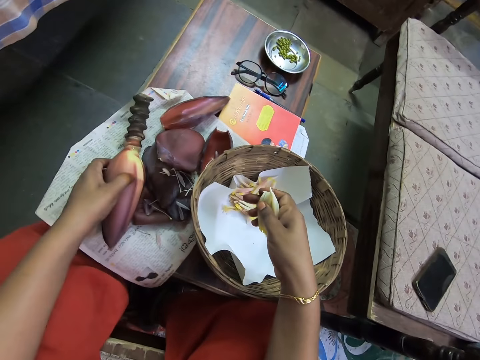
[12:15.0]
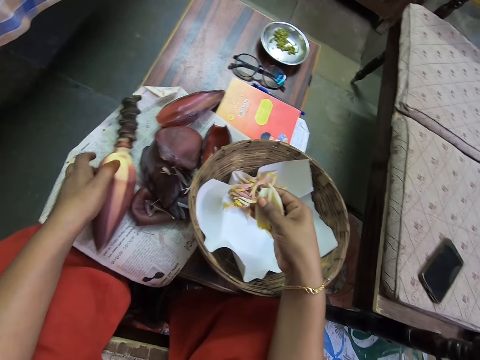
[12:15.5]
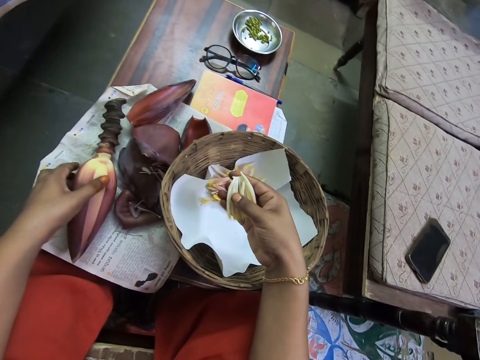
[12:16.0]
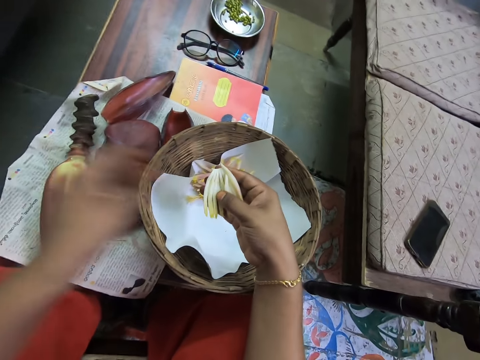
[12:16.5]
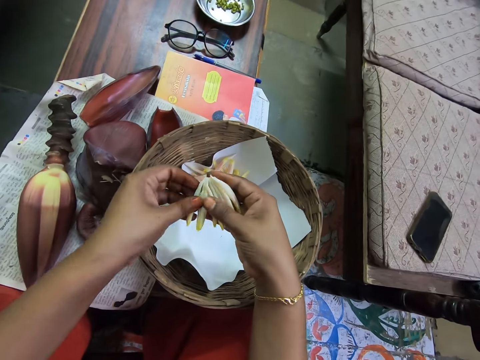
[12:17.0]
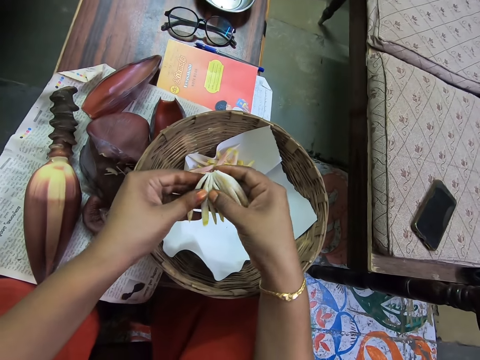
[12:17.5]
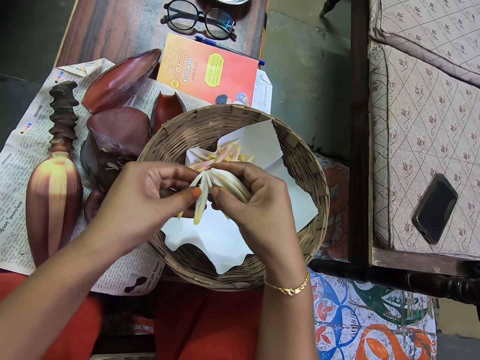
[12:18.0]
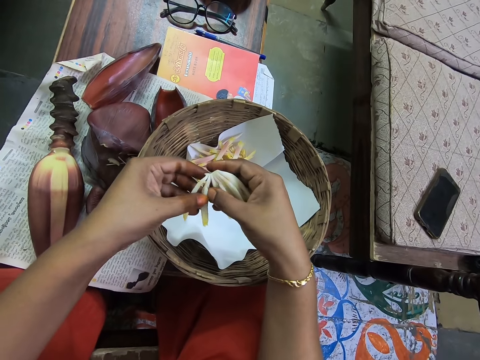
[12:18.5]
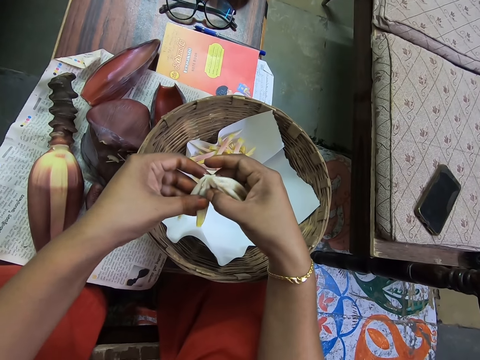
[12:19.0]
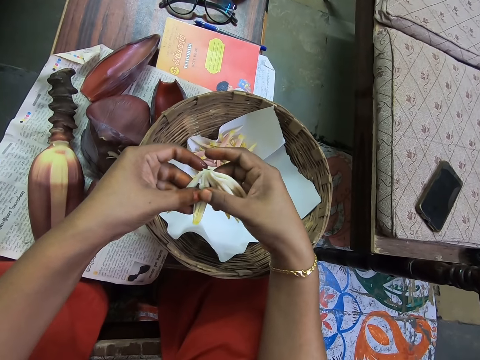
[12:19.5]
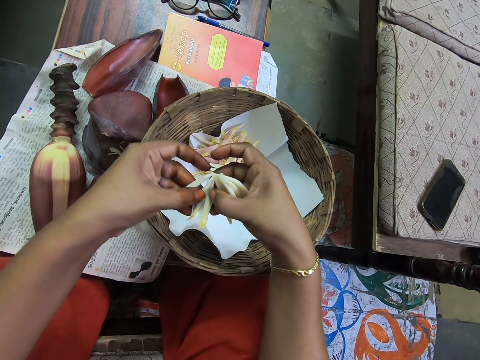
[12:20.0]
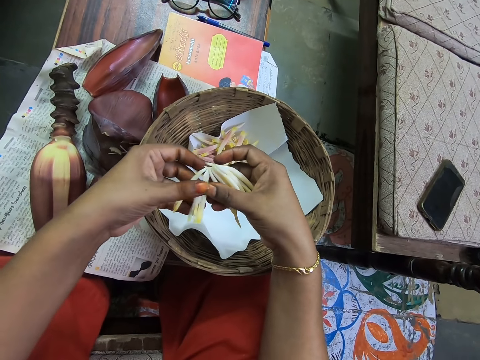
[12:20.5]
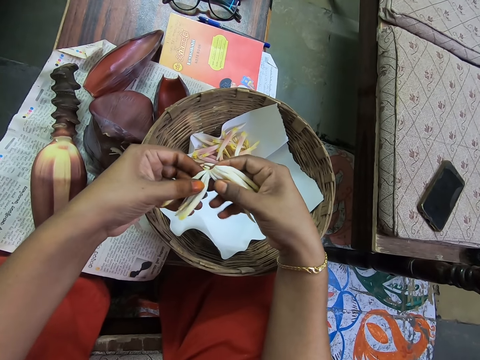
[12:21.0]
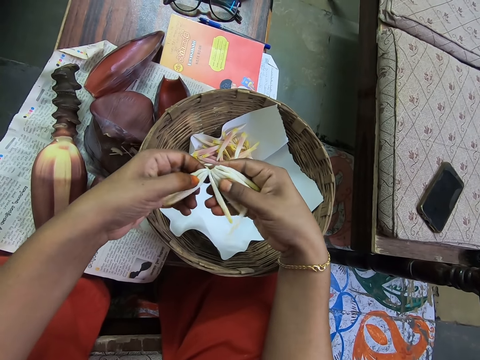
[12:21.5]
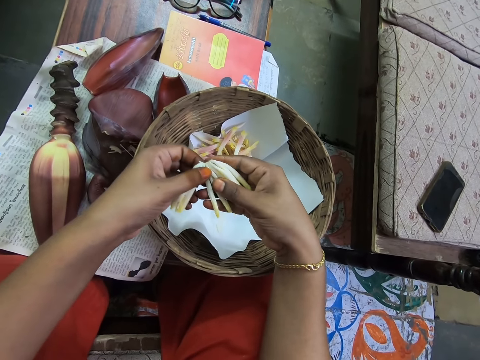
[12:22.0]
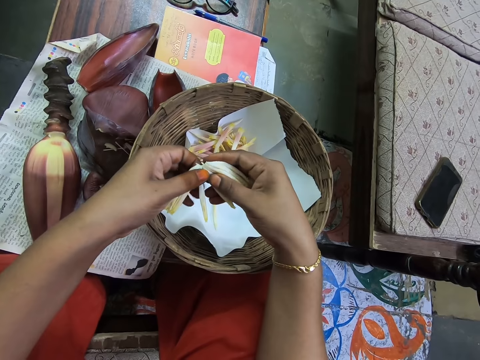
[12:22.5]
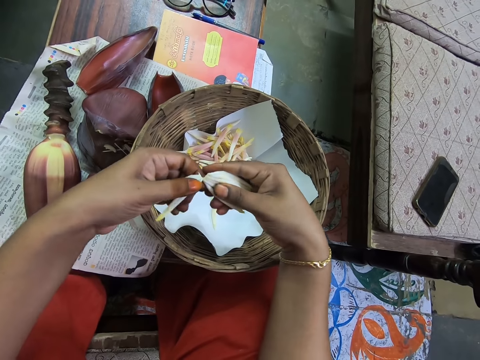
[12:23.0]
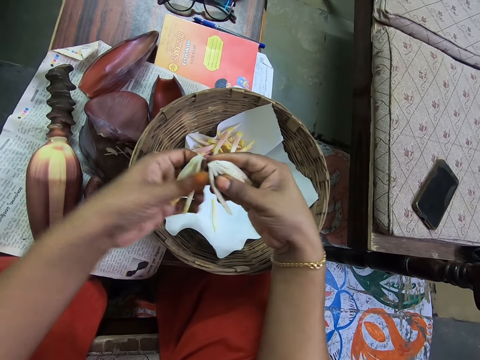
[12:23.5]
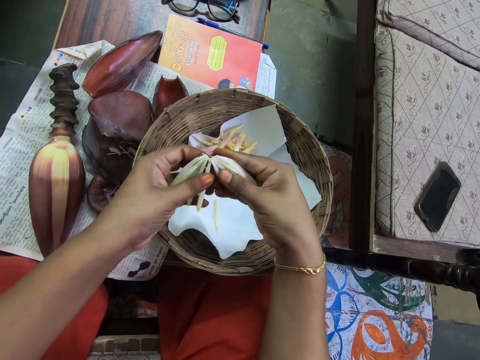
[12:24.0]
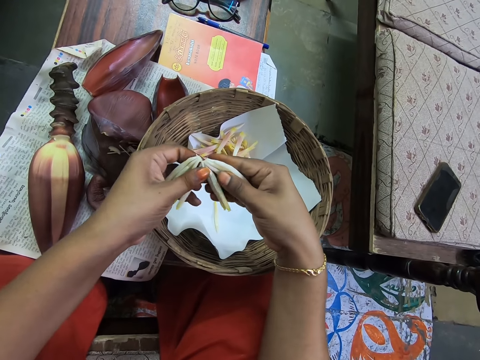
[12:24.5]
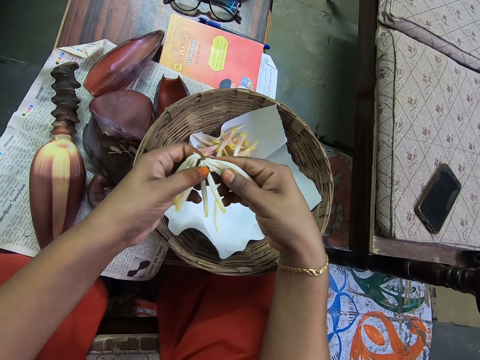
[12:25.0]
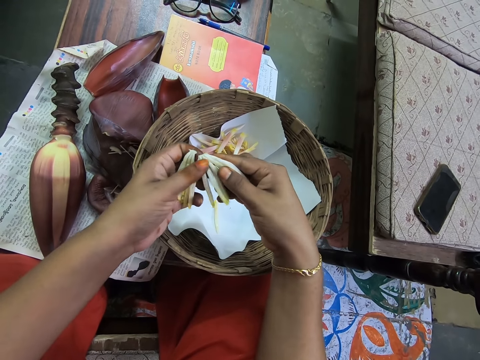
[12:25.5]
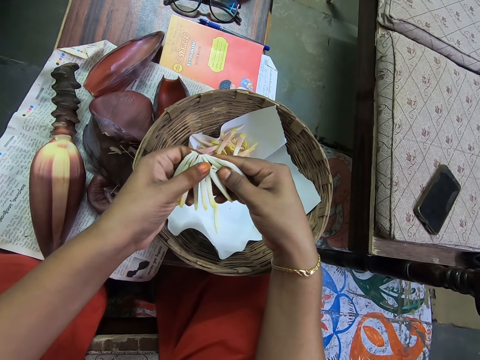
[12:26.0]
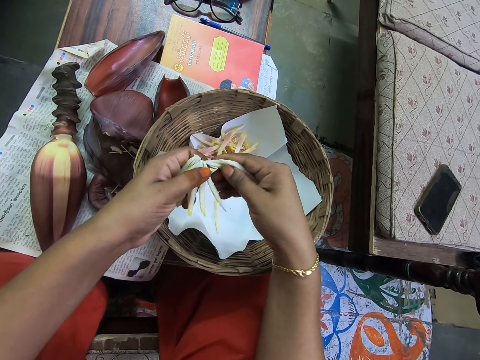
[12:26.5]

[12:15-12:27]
The camera wearer places the banana flower on the table. They spill the flowers. They split the banana flower buds.

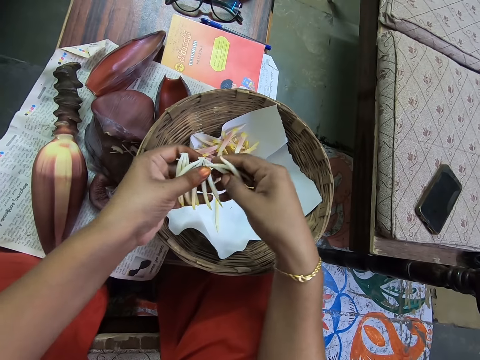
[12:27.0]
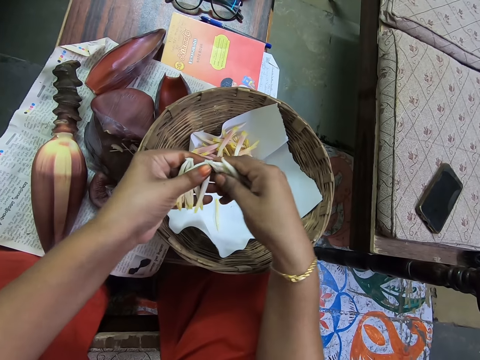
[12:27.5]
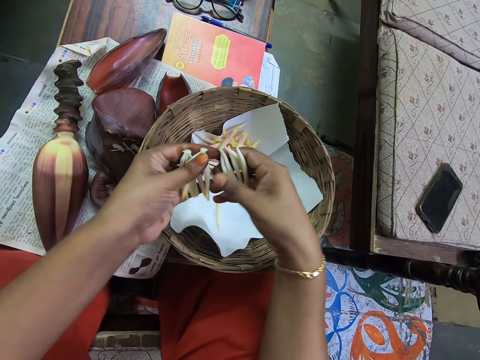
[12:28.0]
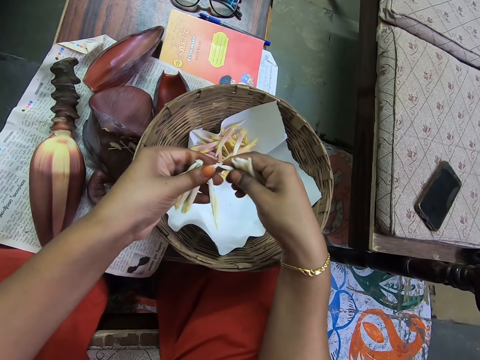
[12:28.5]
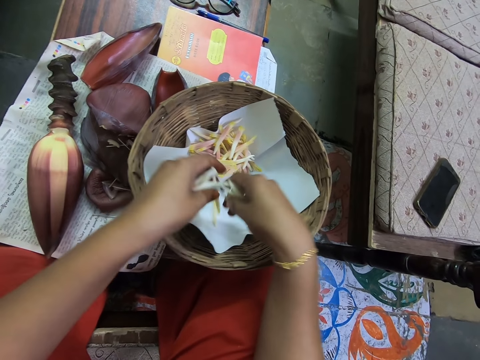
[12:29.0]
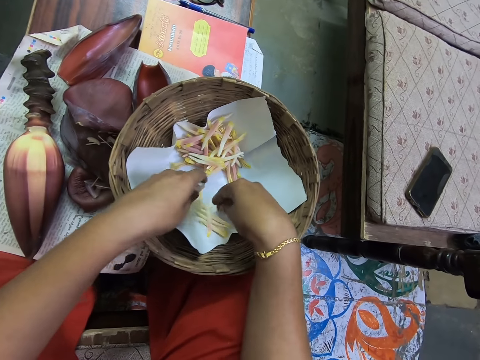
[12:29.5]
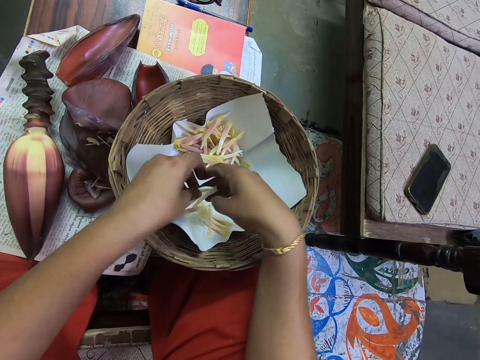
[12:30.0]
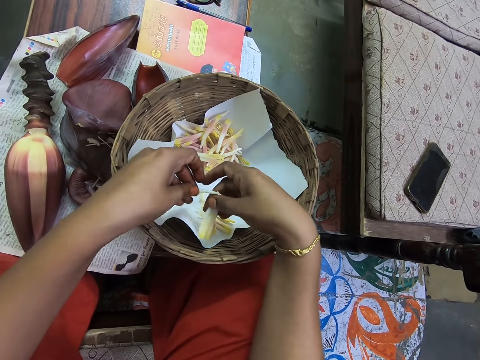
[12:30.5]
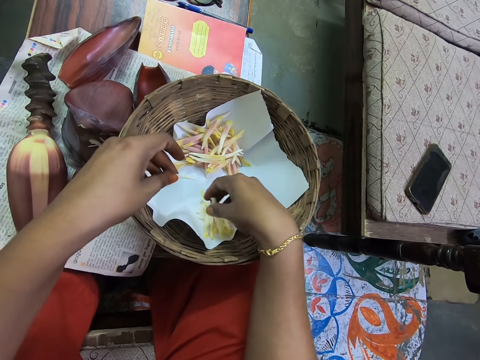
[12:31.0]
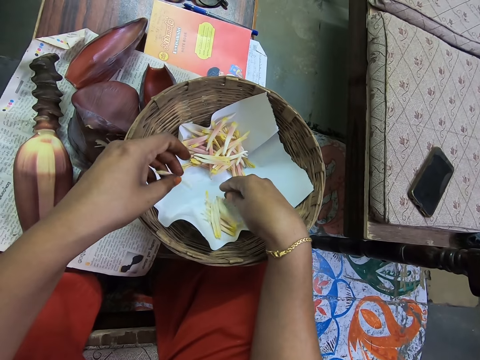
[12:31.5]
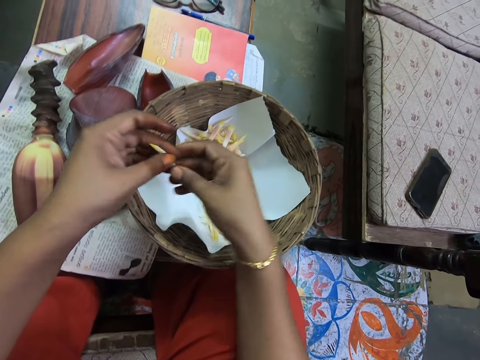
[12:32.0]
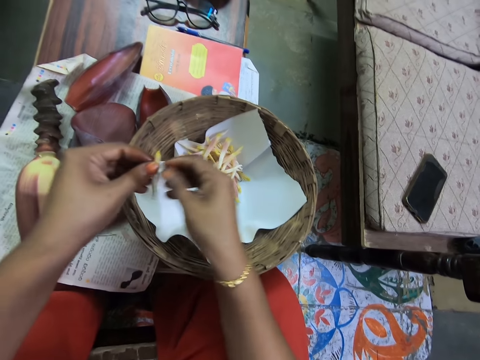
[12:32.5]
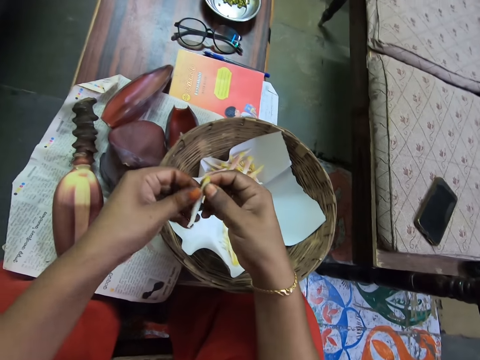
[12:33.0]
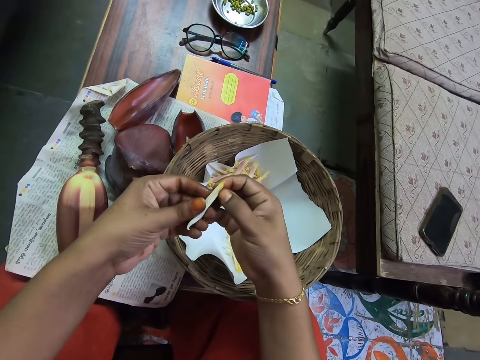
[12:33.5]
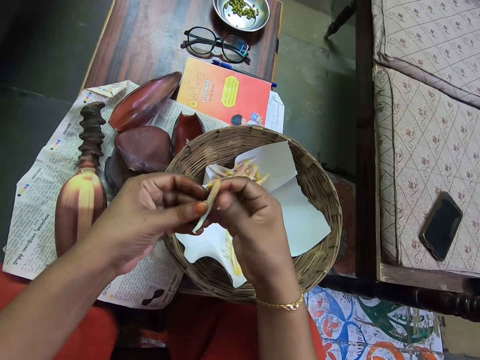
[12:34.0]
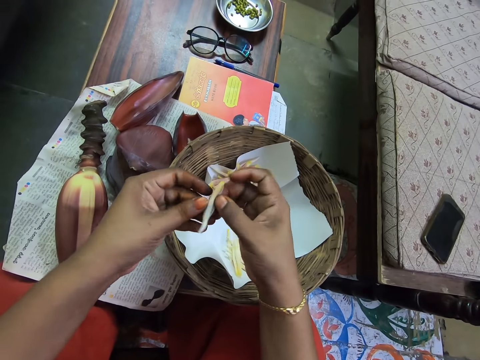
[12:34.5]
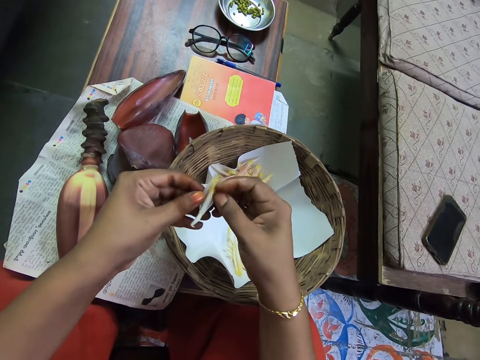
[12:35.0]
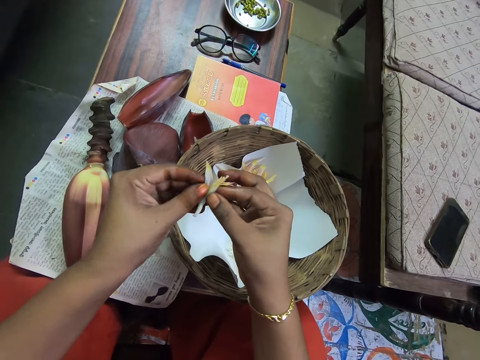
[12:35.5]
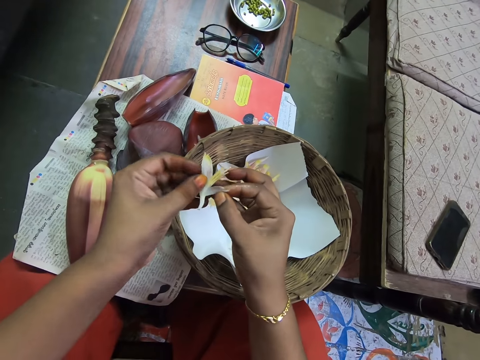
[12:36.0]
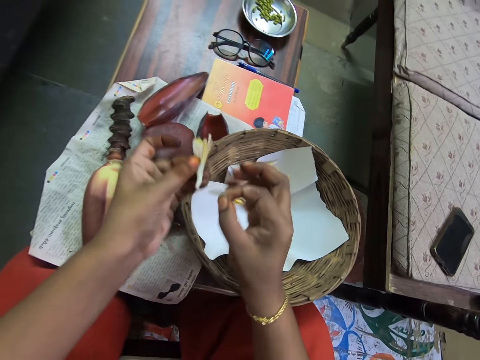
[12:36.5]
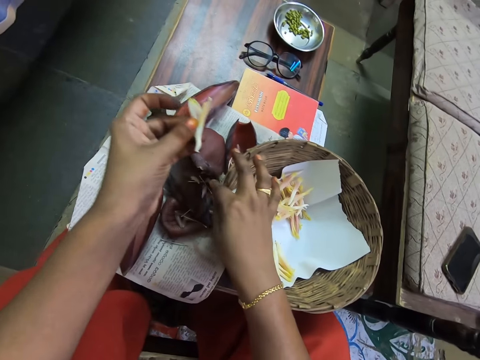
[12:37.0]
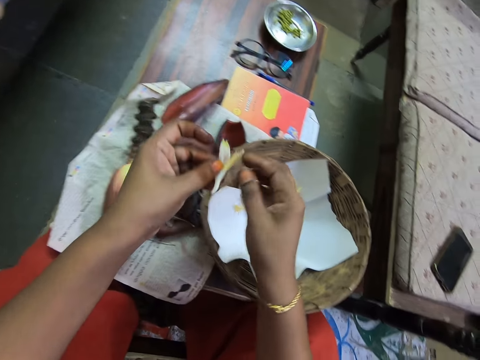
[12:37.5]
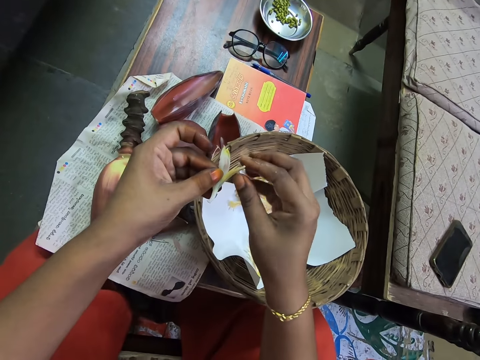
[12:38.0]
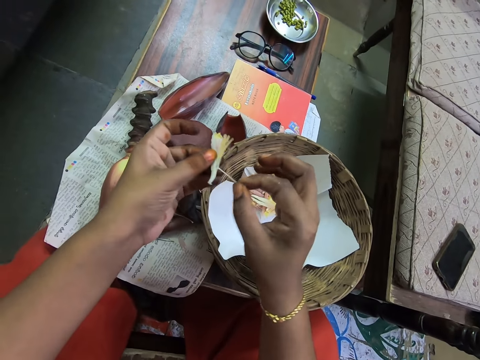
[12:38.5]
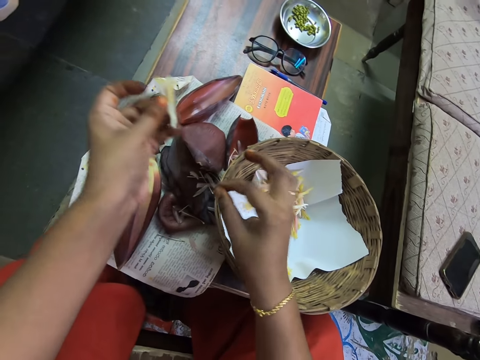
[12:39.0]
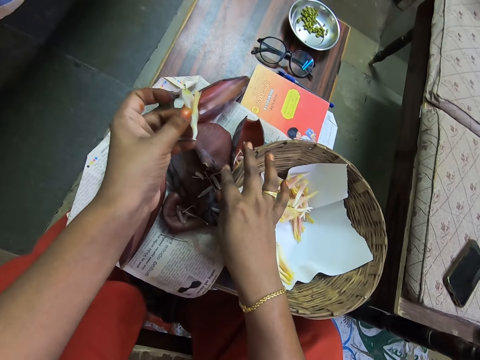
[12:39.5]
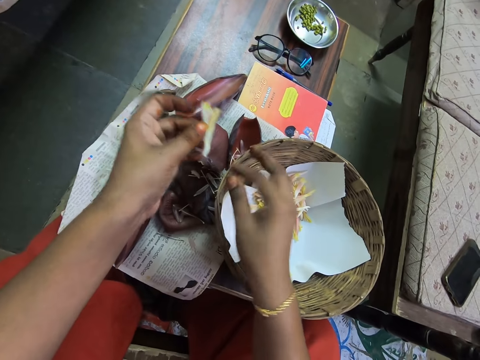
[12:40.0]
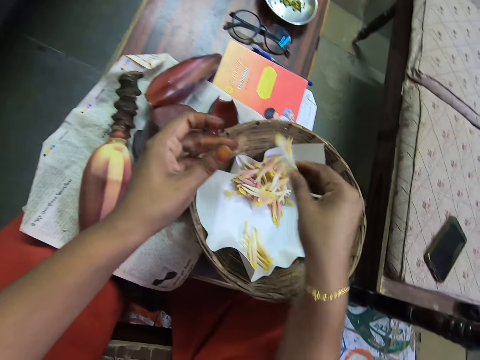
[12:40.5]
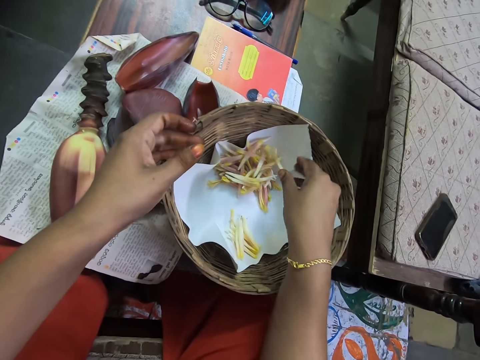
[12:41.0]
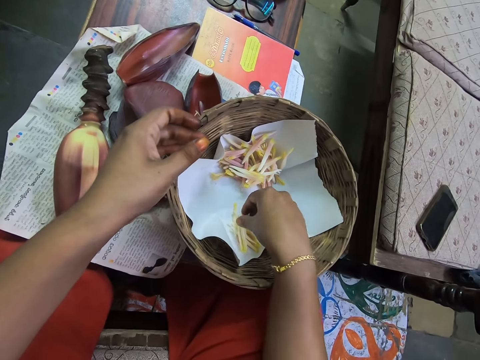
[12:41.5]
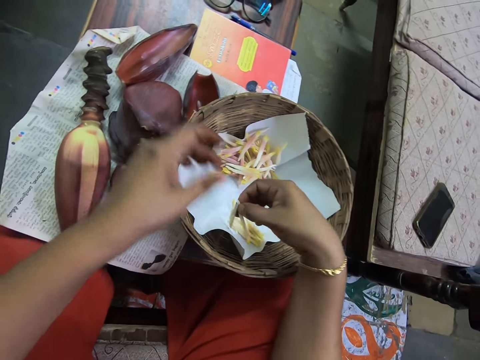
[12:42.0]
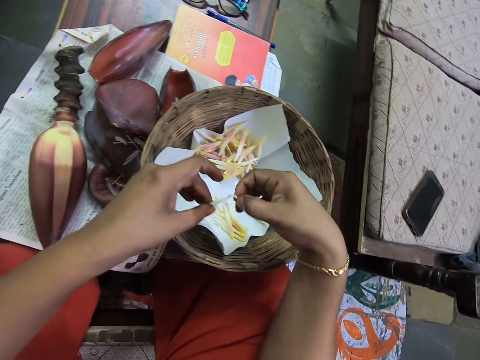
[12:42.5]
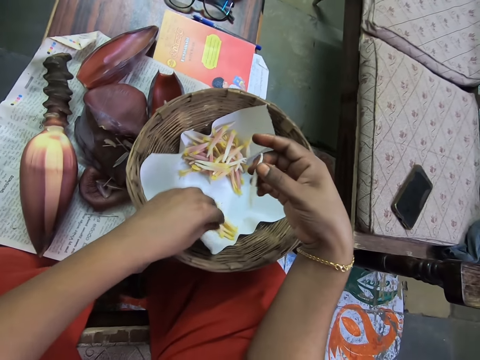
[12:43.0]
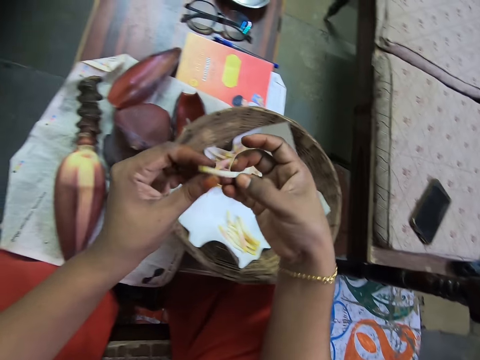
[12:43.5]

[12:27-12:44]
The camera wearer places the banana flower buds in the basket. They spill the flowers. They put the flowers down. They remove the banana flower tepals. They spill the flower. They place the banana flower petals on the table. They spill the flower. They remove the banana flower tepals. They place the banana flower petals on the table. They place the banana flower bud in the bamboo basket. They pick the banana flower bud from the bamboo basket. They split the banana flower buds with the hand. They put the flower inside the bamboo basket.
